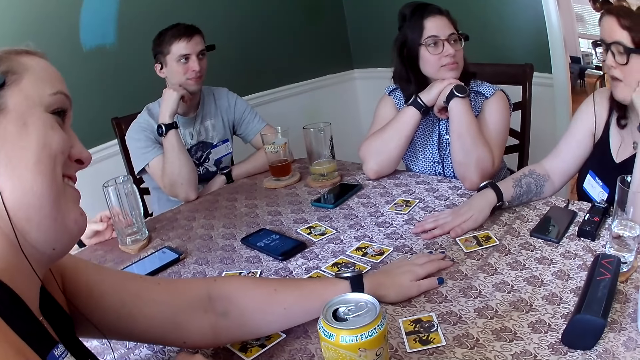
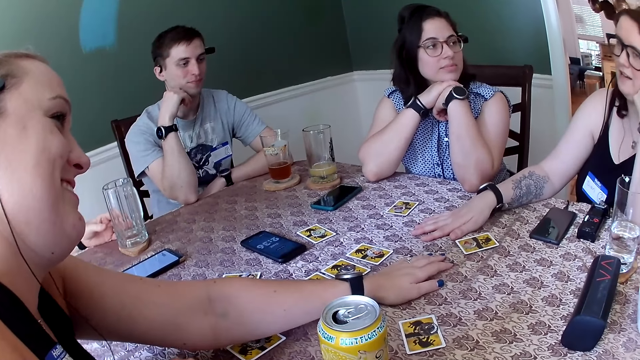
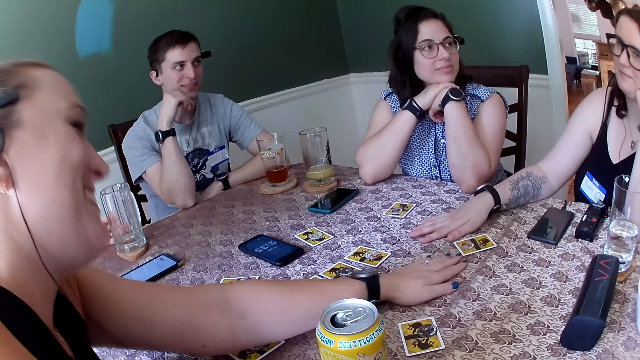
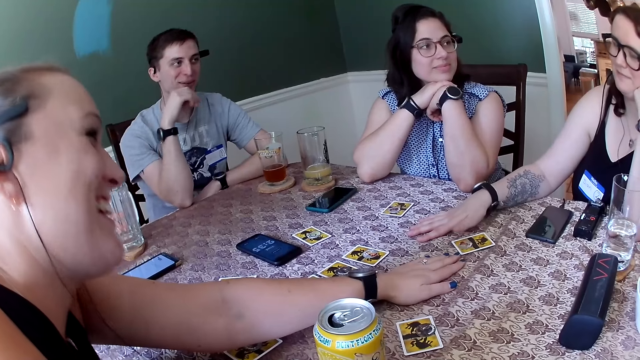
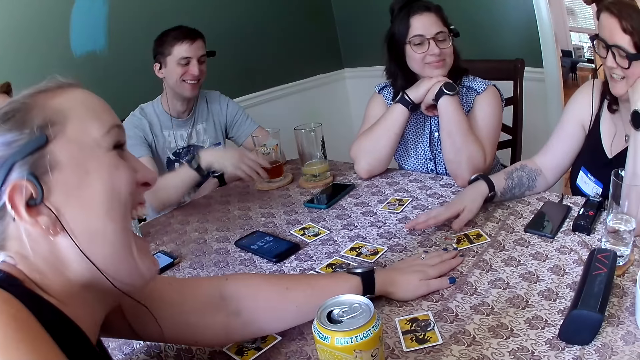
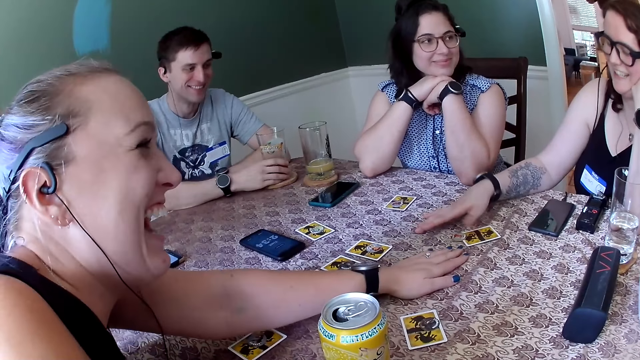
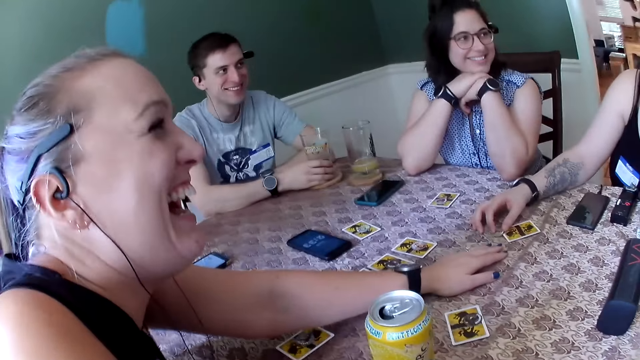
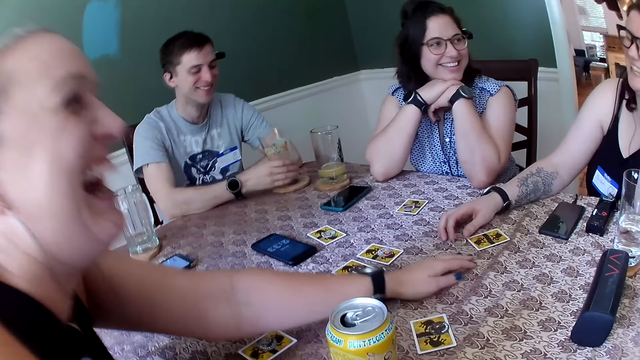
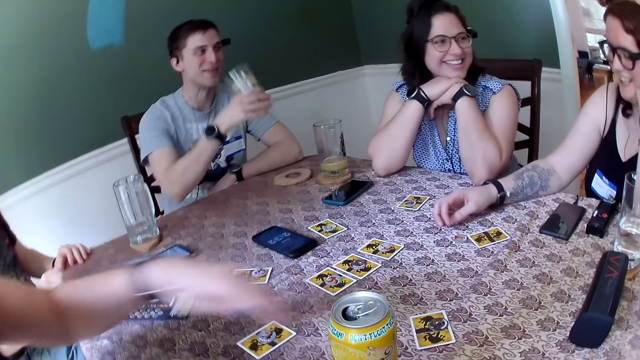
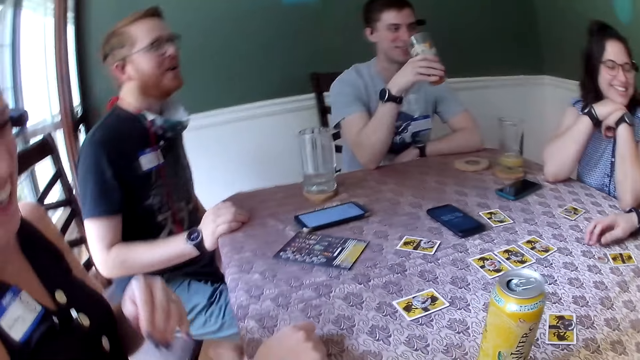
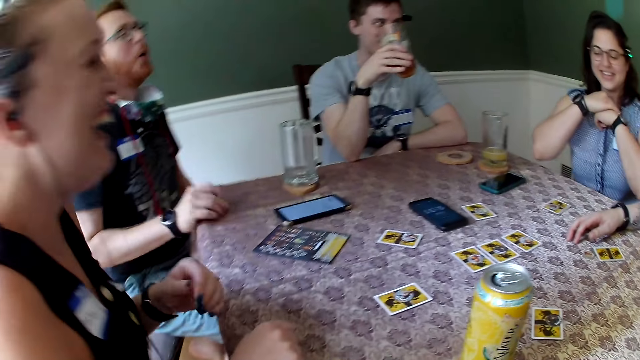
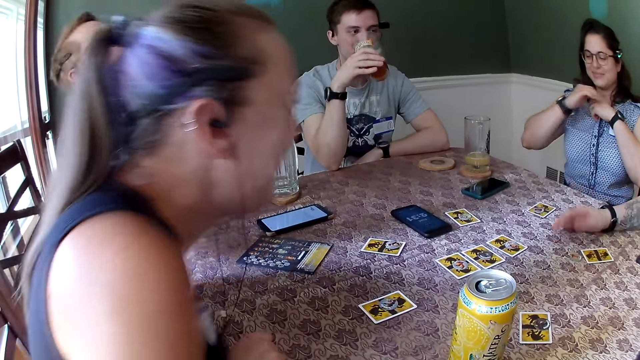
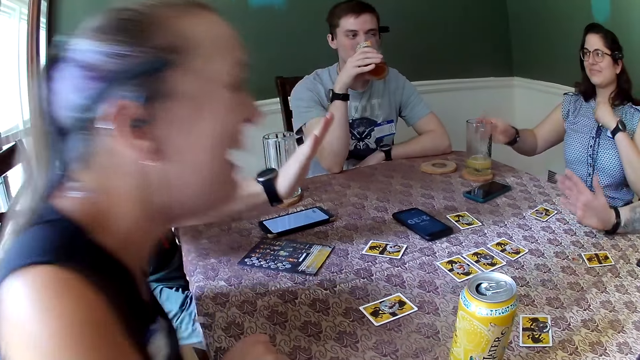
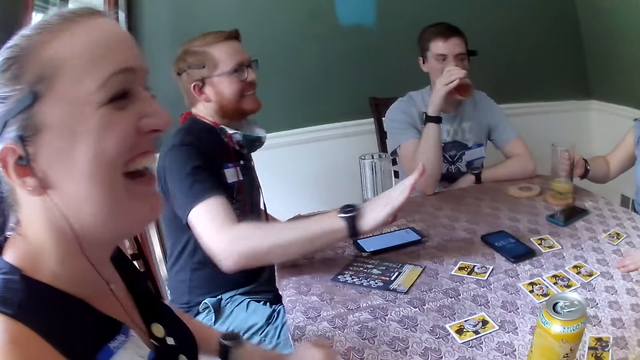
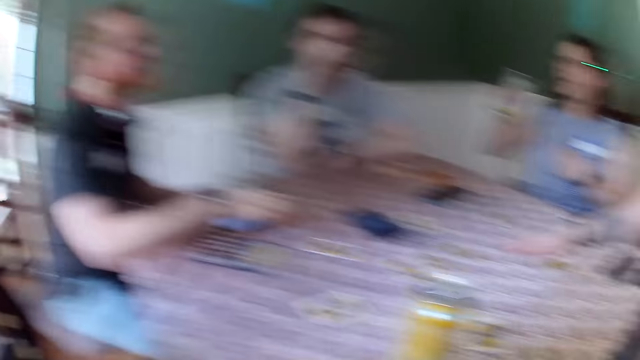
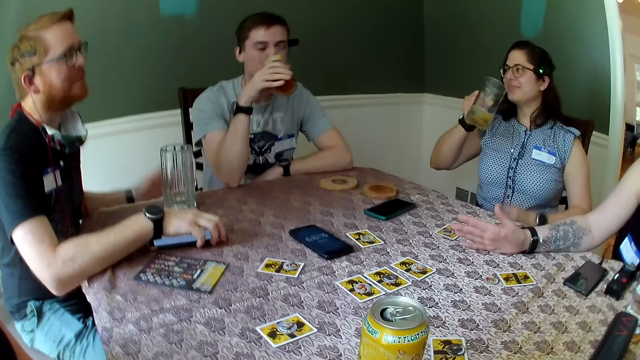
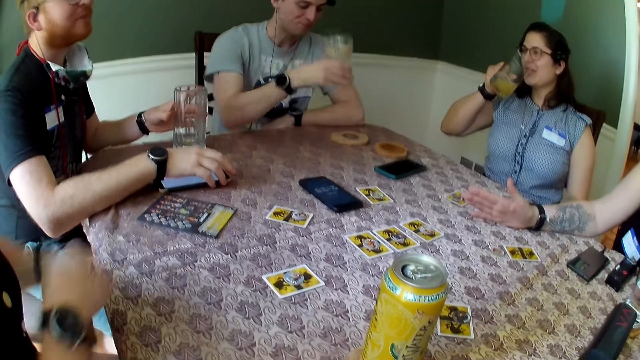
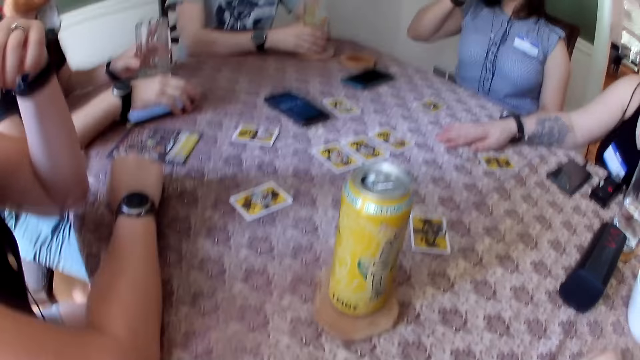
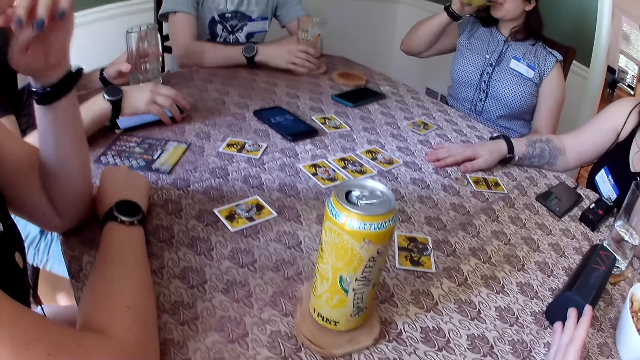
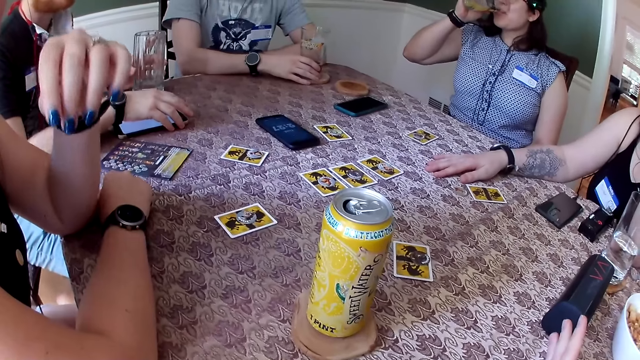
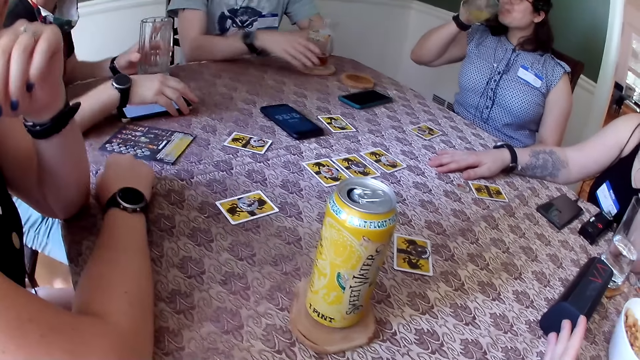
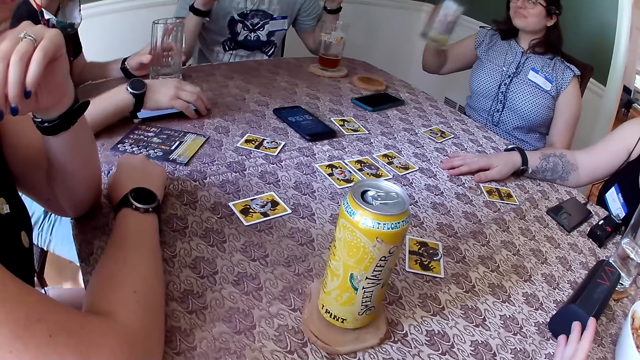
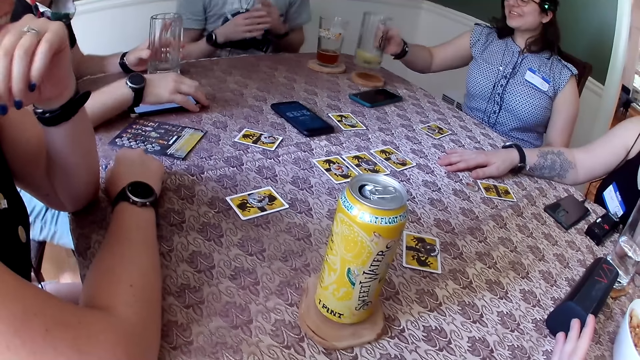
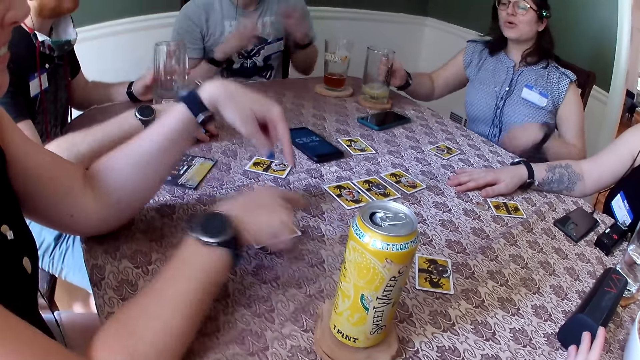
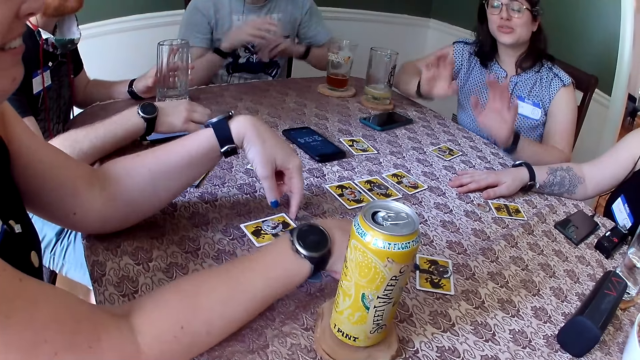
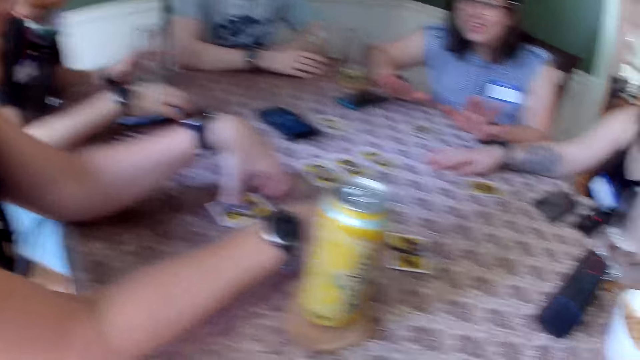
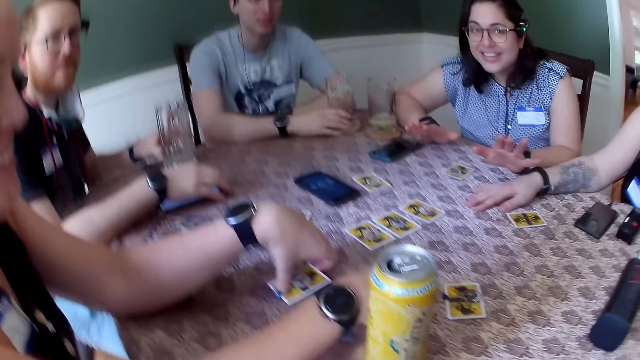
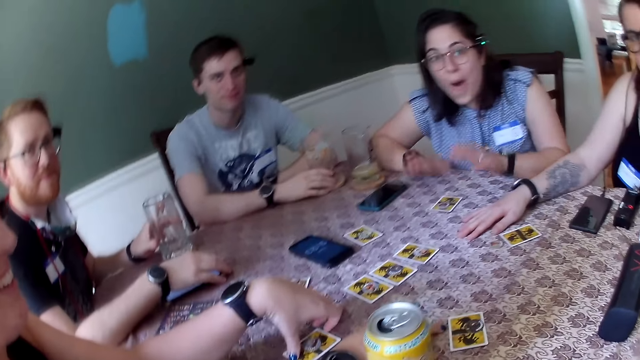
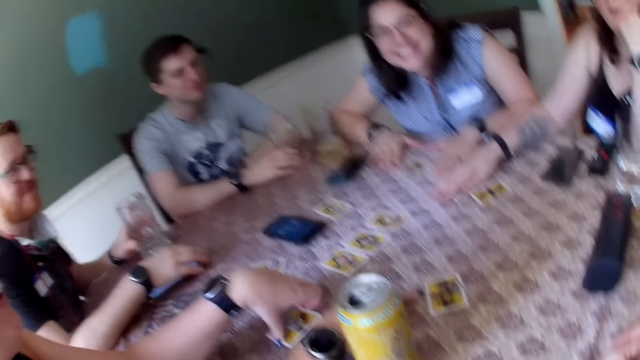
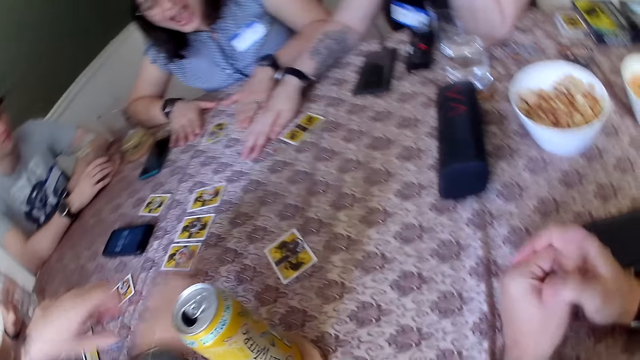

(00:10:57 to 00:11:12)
A lady interacts with the other lady. Another man holds a cup with his right hand and picks the cup from the table with his right hand. Another woman picks the cup on the table with her right hand. The first man holds the cup on the table with his left hand. The other man drops the cup on the table with his right hand. The other woman drops the cup on the table with her right hand.

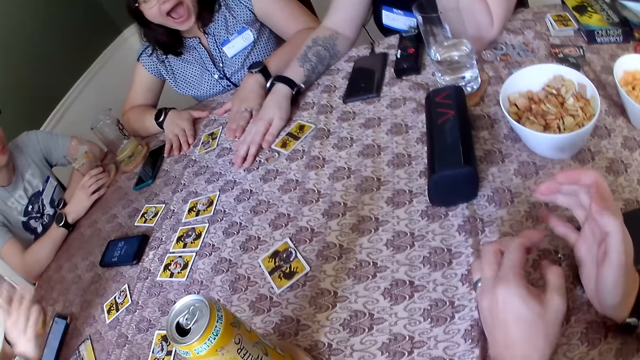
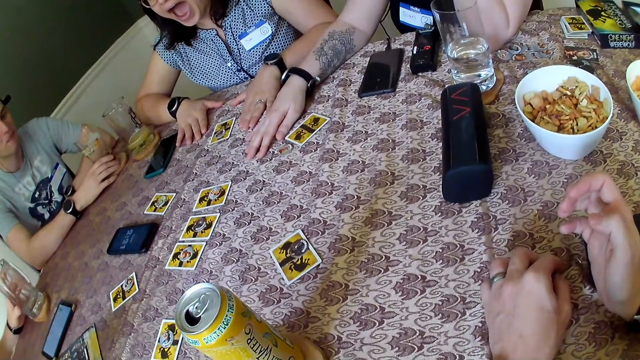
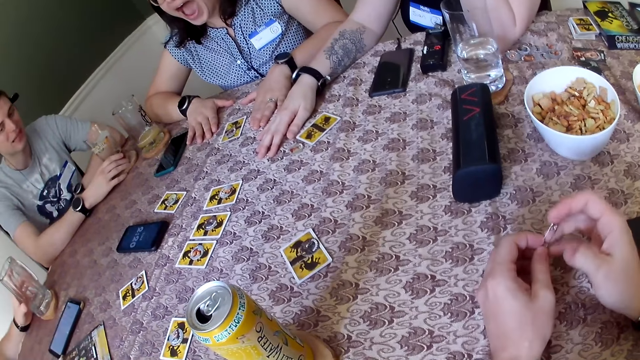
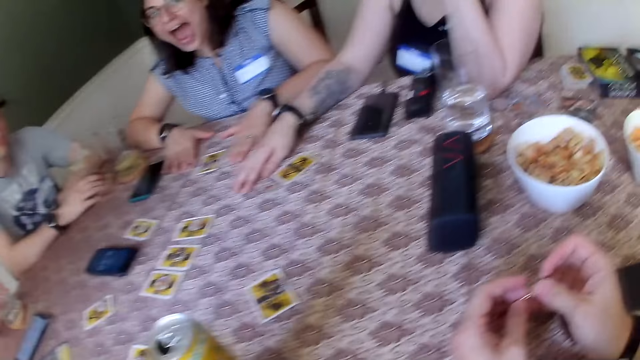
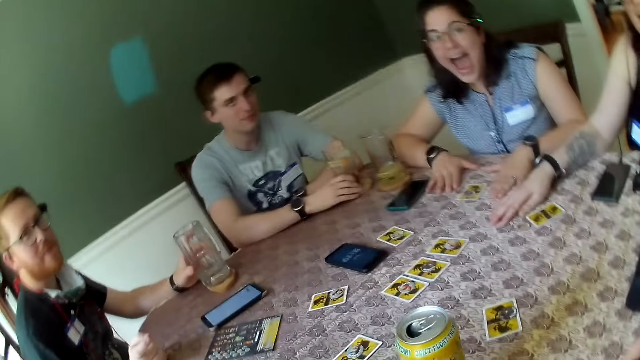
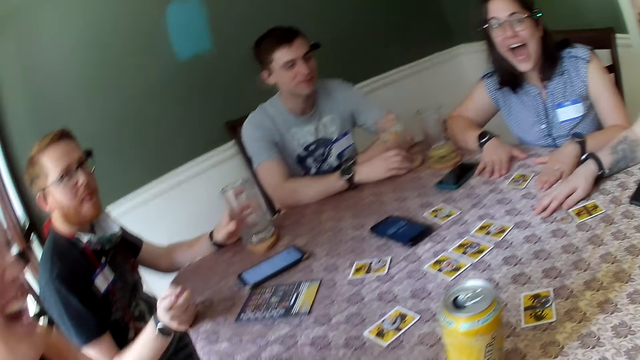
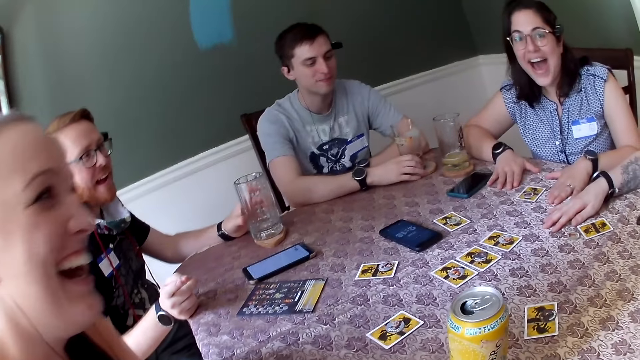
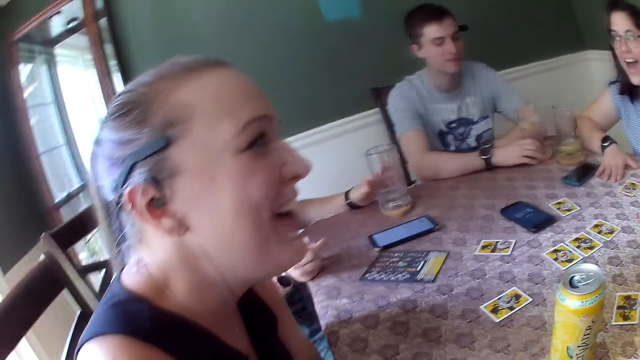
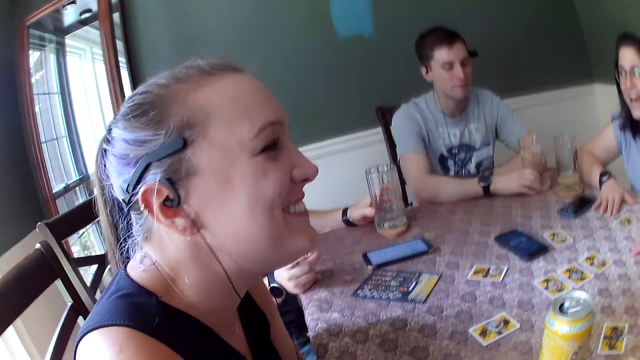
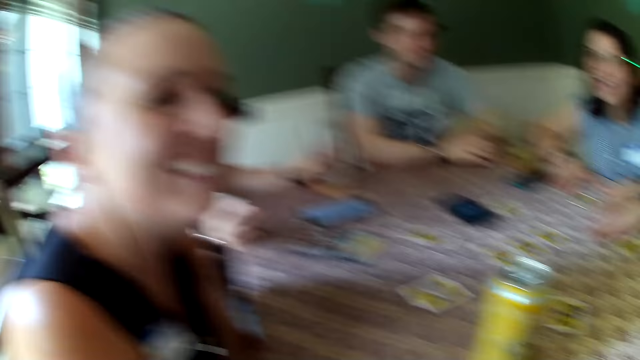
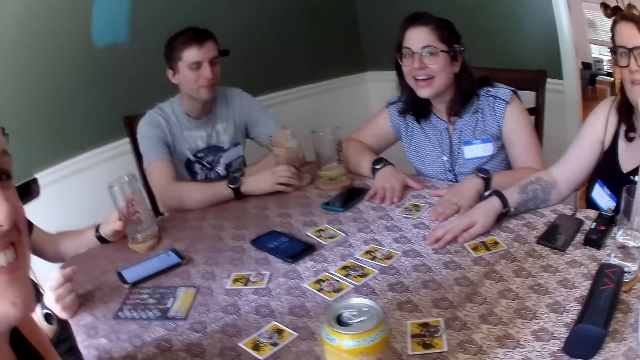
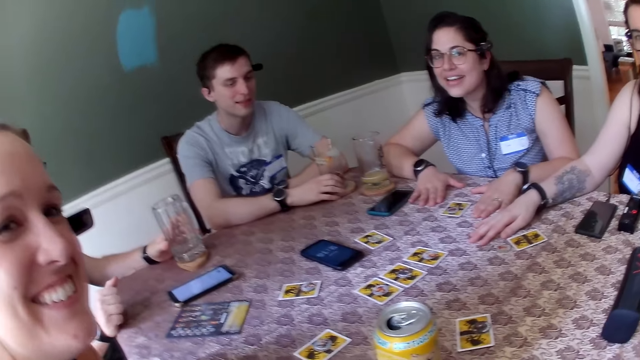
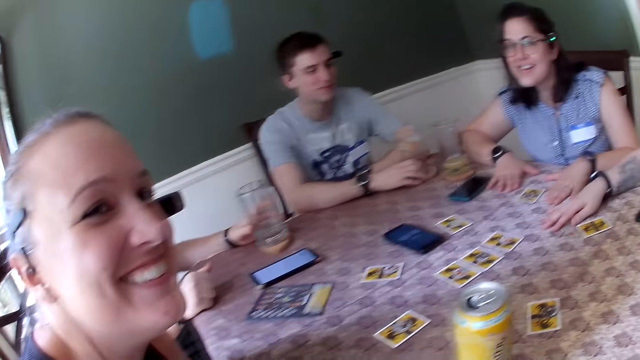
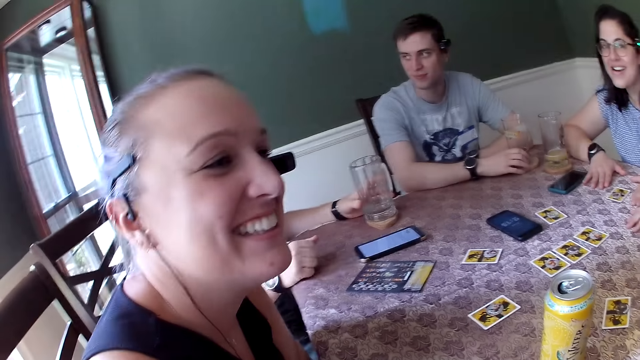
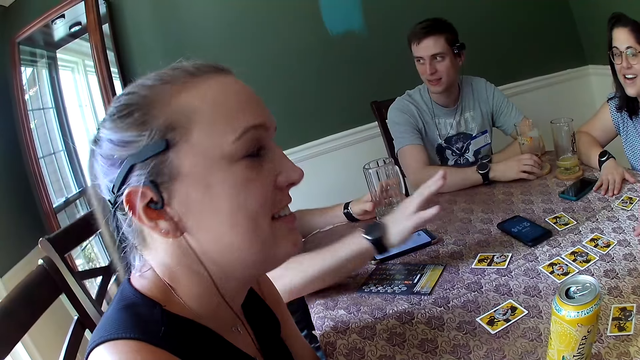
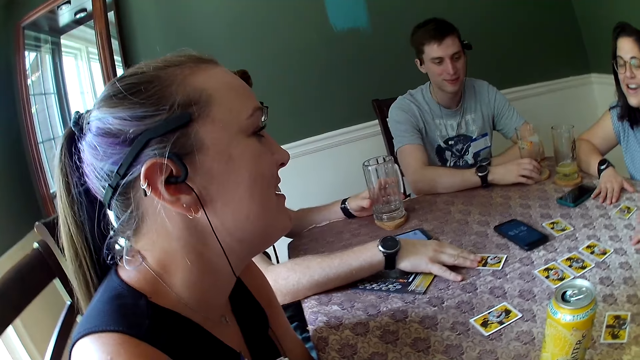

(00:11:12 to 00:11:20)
The camera wearer holds a pin with both hands.
